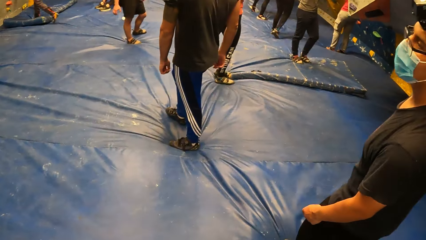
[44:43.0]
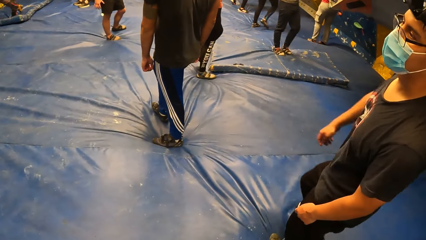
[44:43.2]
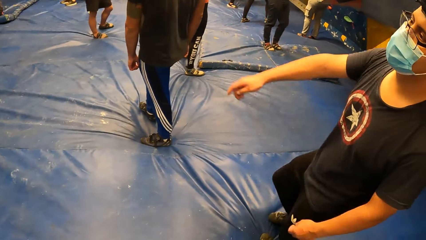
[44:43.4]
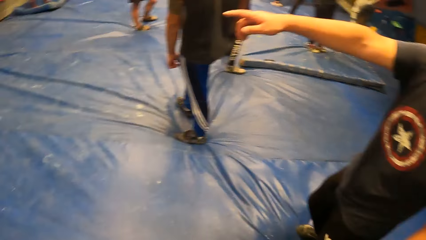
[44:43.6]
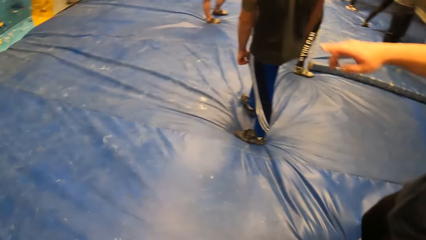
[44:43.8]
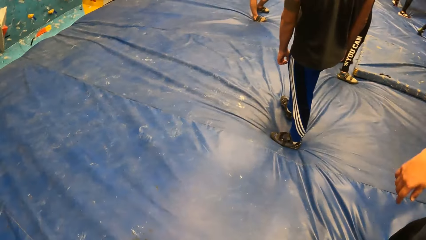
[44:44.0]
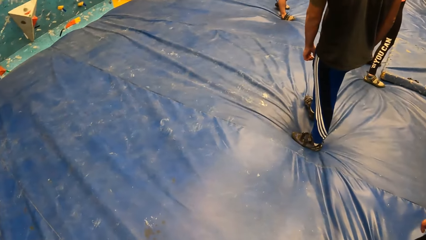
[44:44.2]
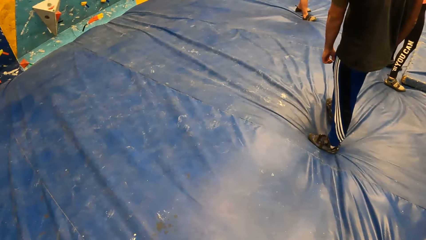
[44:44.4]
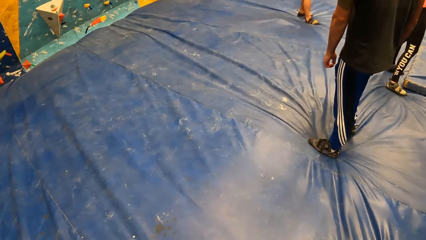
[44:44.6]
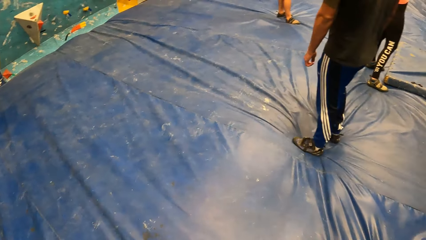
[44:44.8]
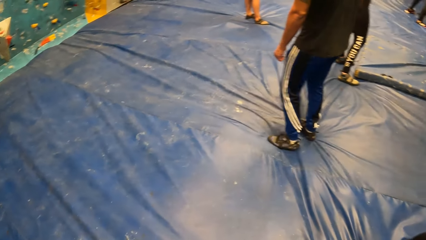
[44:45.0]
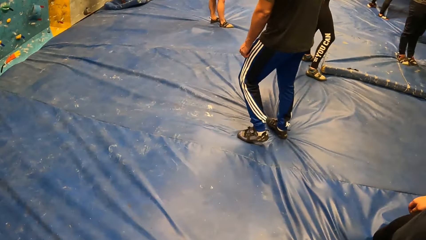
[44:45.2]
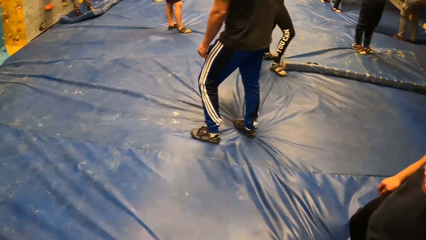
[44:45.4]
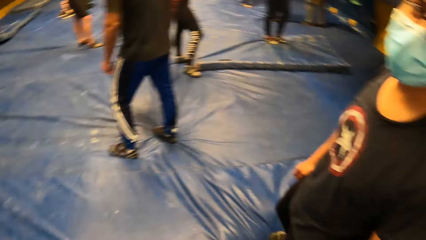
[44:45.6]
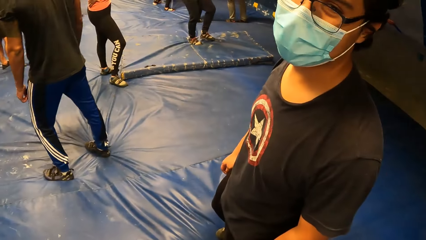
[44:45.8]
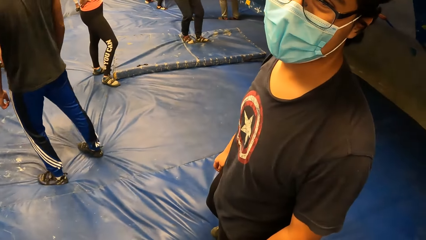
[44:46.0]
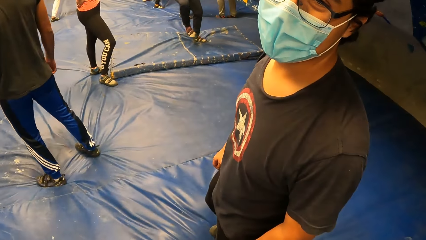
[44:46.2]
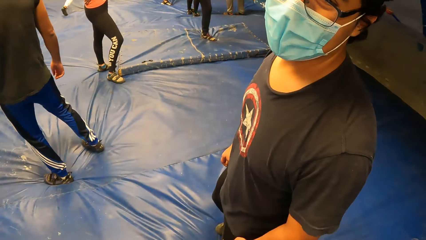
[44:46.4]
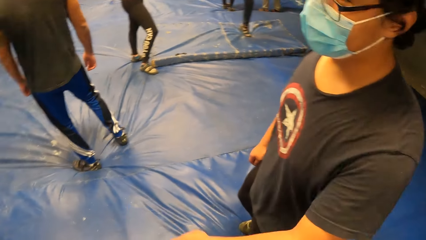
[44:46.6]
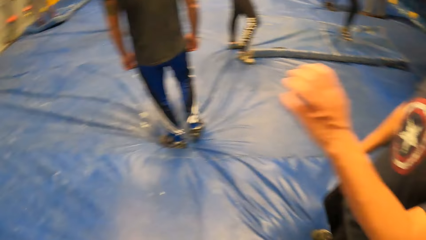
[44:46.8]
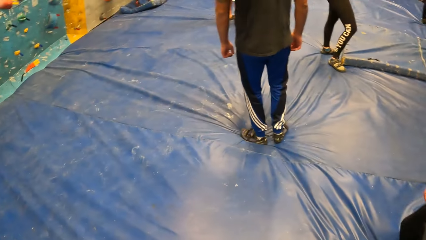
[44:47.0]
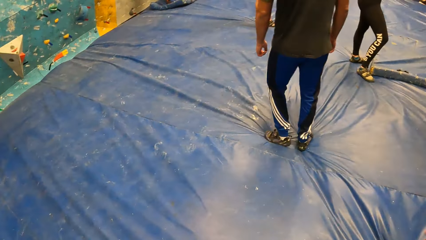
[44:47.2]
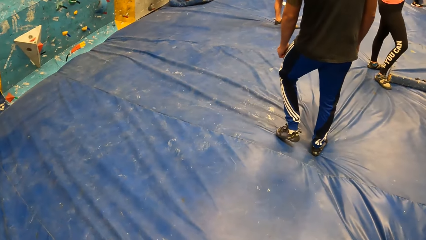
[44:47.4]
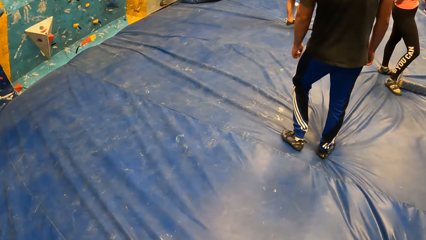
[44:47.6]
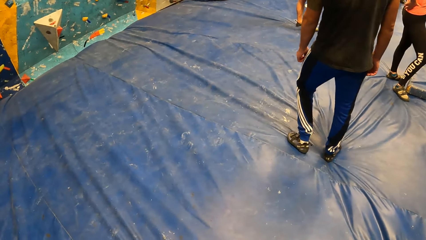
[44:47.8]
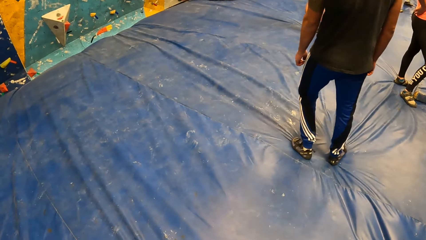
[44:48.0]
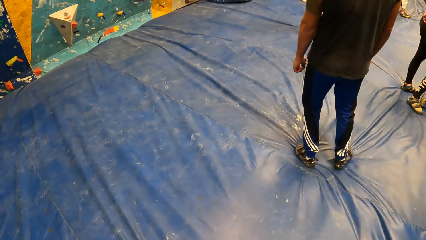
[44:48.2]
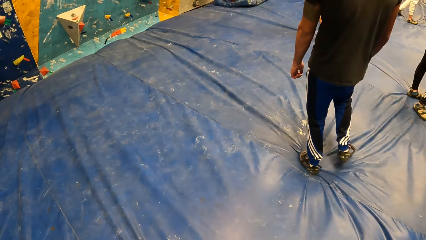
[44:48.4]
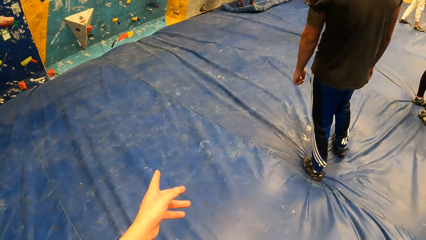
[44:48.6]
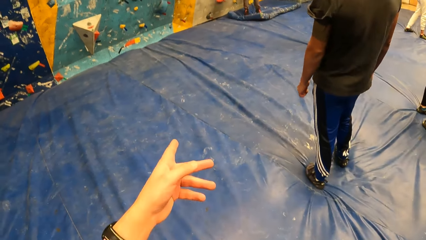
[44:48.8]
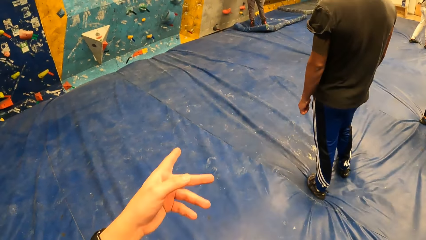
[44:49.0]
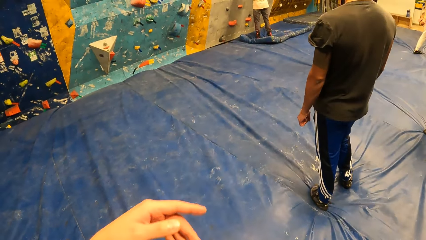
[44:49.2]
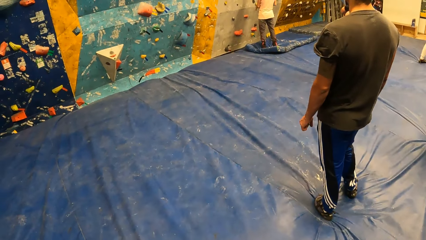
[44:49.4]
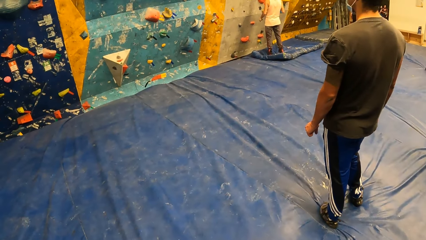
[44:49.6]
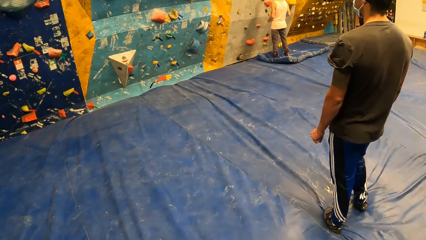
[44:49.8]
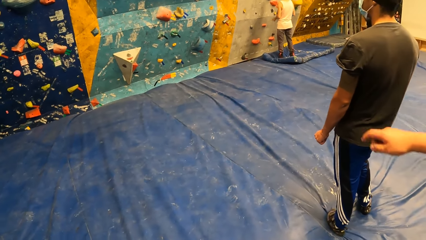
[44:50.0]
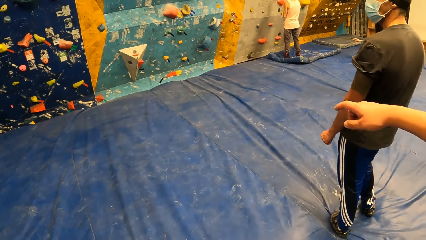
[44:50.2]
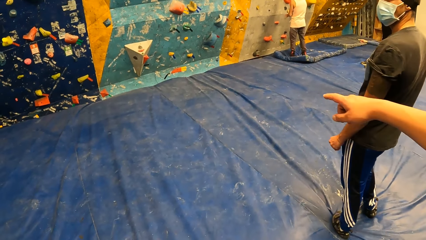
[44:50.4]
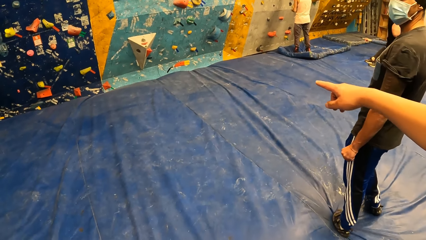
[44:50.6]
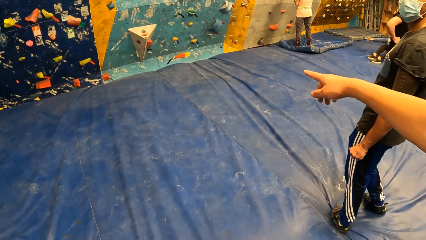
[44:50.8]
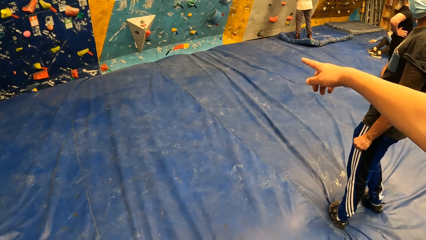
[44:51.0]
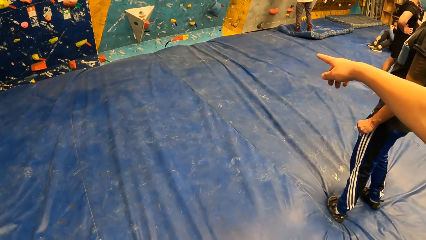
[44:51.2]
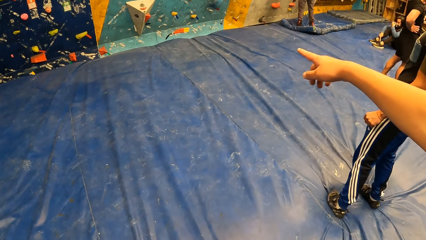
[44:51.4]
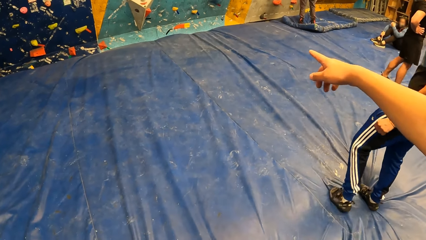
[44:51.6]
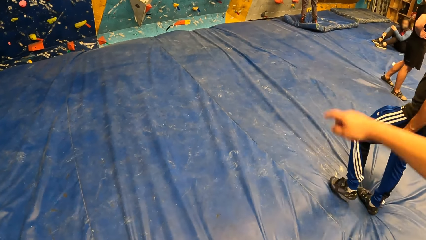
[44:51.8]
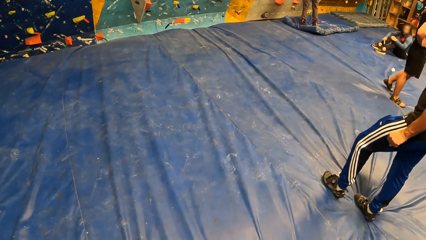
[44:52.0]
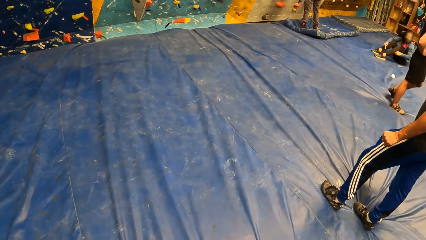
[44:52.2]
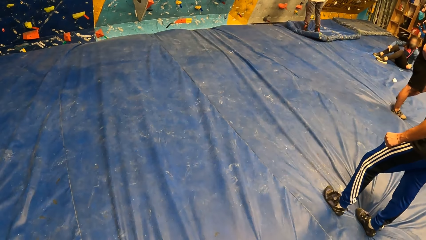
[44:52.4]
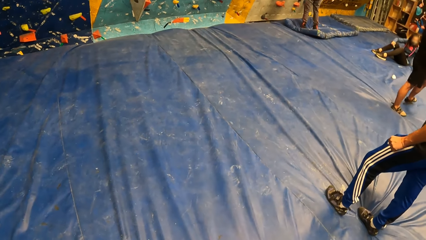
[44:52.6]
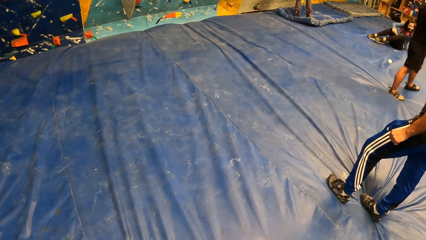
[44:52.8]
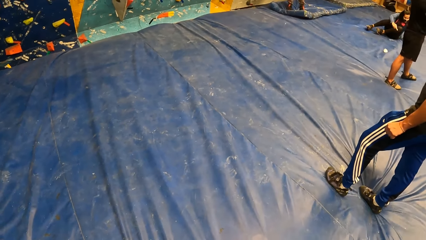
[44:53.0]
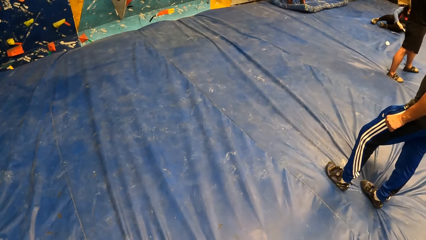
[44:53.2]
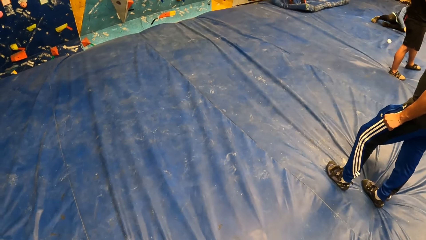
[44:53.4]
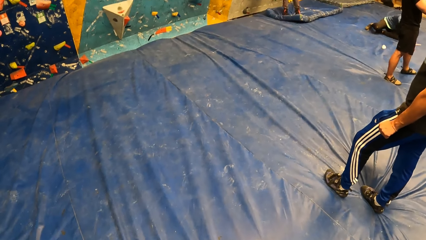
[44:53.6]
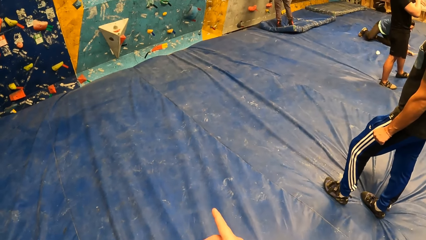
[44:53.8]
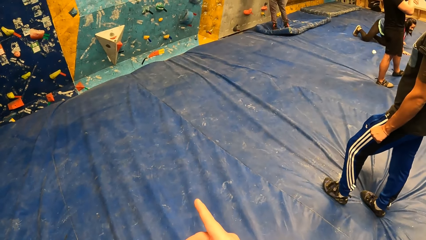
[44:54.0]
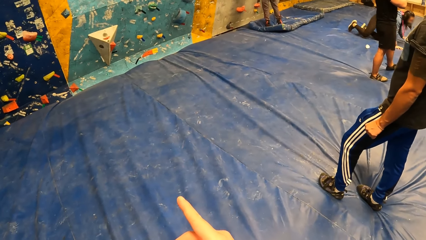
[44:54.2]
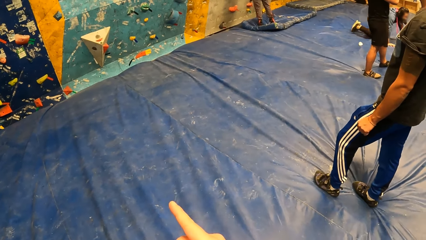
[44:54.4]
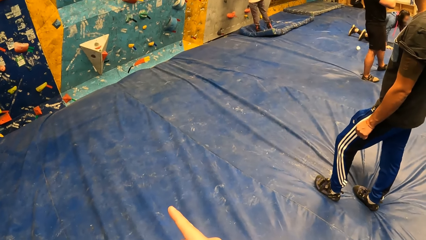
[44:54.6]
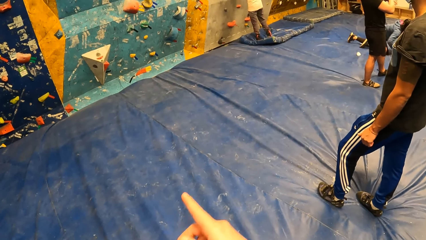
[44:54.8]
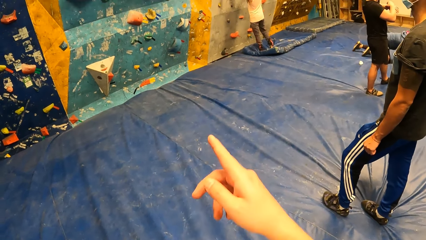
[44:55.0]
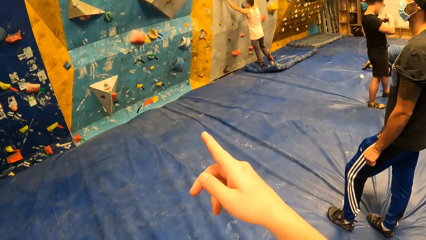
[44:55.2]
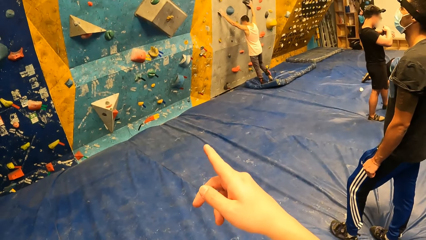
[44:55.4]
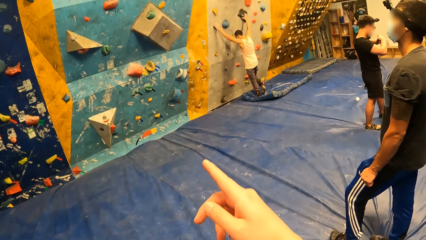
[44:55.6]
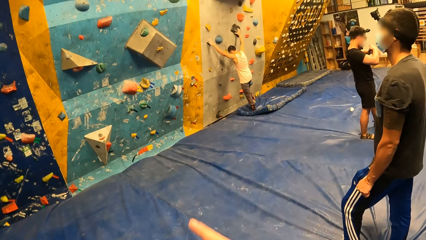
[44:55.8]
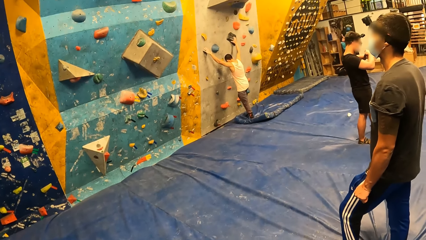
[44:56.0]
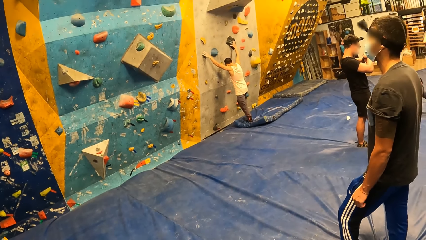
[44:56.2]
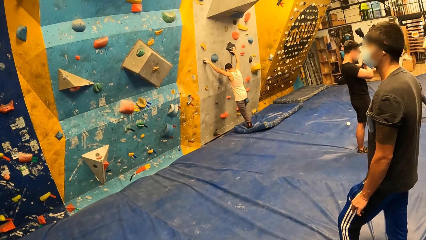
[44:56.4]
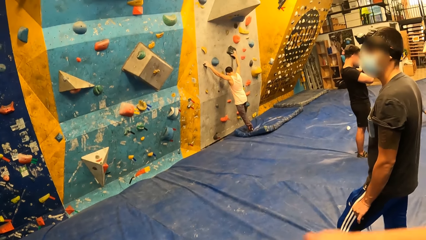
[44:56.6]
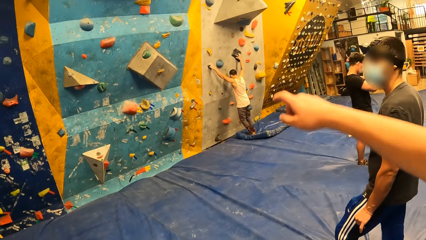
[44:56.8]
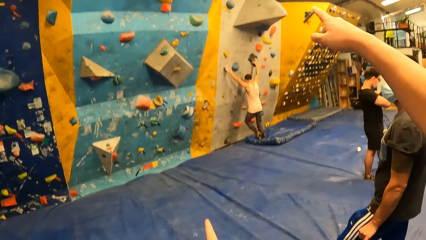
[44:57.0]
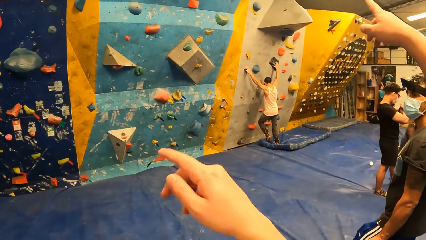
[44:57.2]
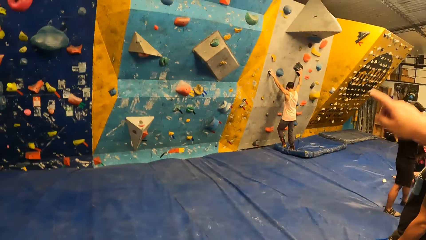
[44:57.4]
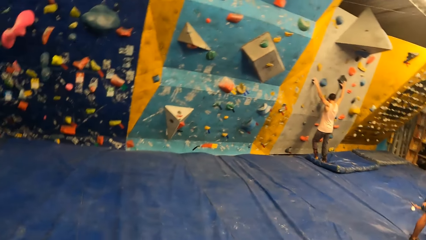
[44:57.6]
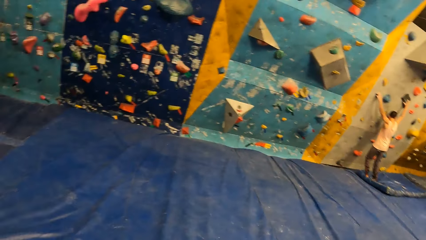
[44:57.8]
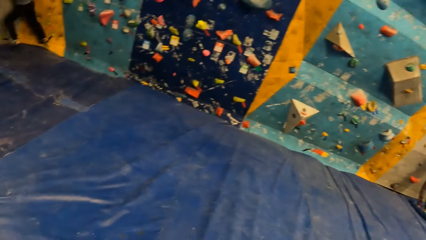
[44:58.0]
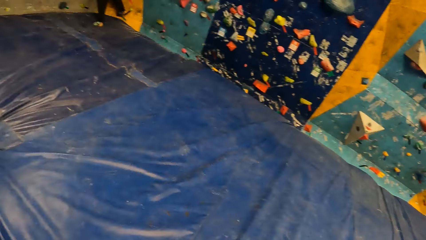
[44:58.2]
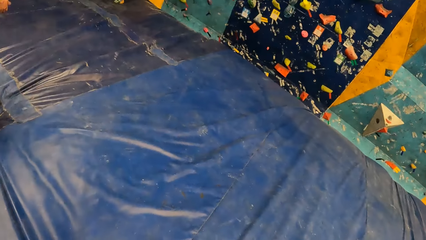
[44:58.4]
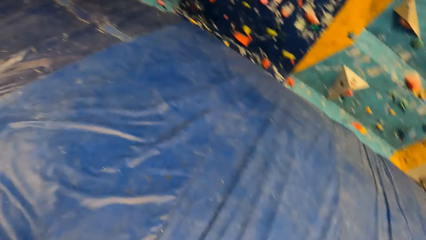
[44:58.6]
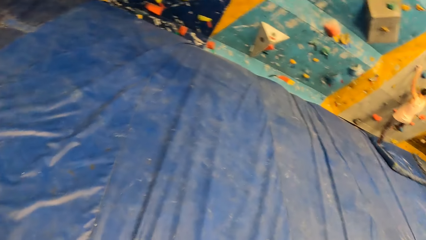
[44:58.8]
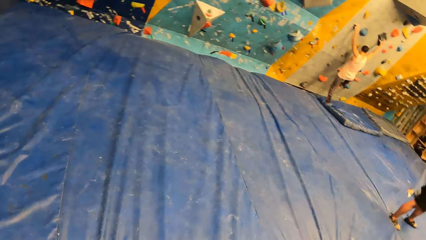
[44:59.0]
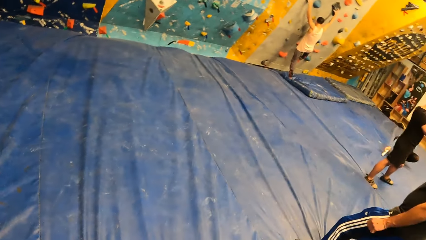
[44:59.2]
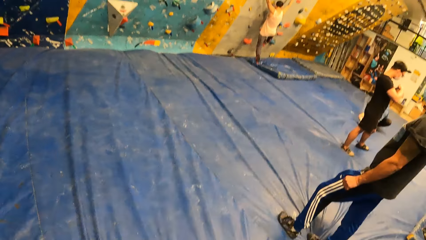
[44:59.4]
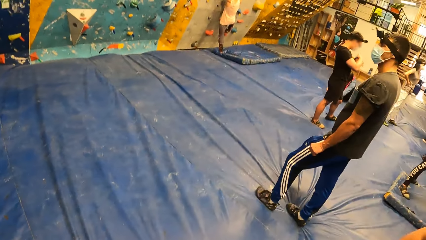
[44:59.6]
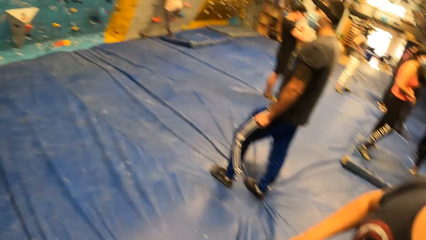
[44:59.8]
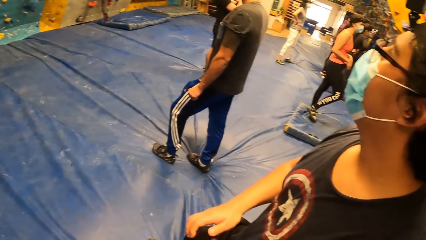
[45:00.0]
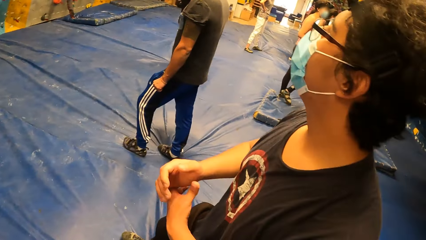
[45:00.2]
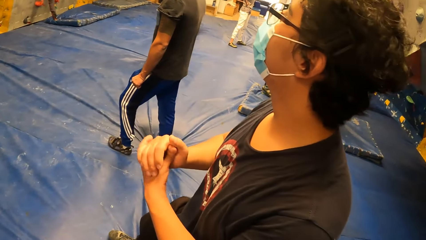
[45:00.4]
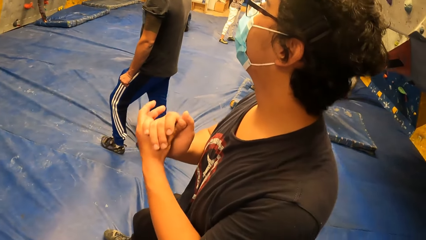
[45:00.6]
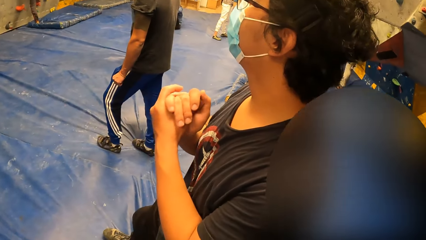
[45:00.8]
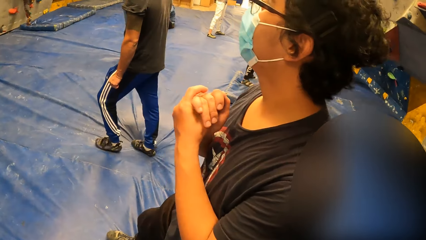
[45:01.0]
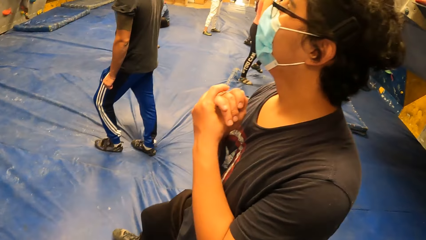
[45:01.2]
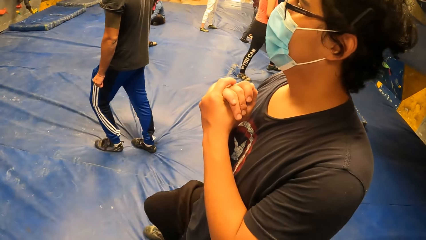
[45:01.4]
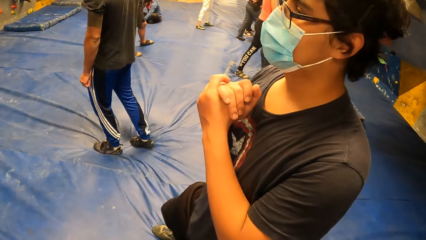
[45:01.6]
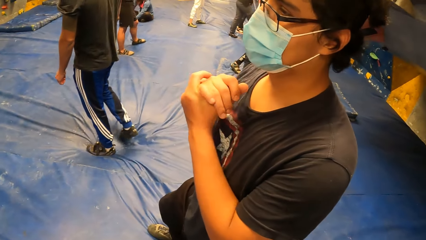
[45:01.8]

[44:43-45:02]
A man points towards the wall with his right hand. The man lowers his right hand. The camera wearer looks at another man. They point towards the wall. They interact with the other man. The first man points towards the wall with his right hand. The first man lowers his right hand. The camera wearer points towards the wall. They turn around the room.
